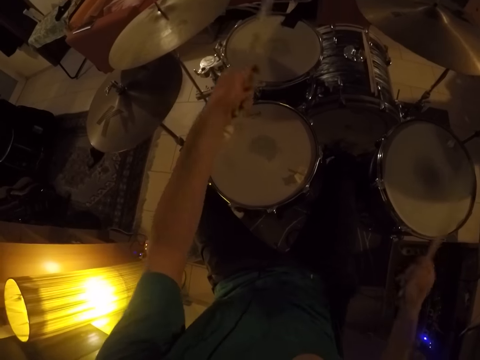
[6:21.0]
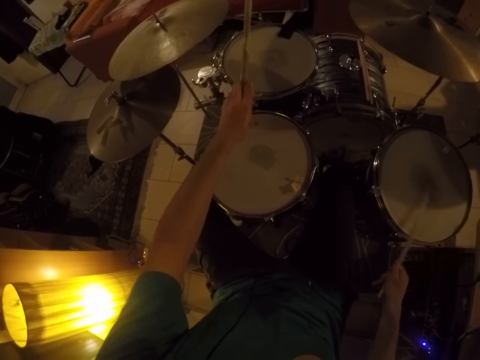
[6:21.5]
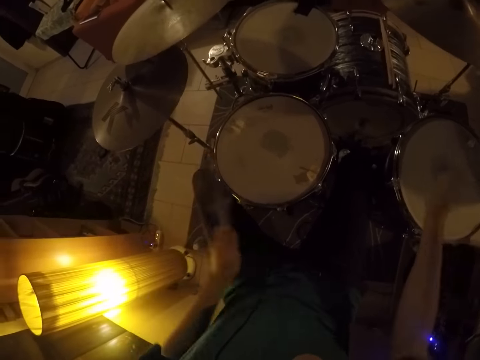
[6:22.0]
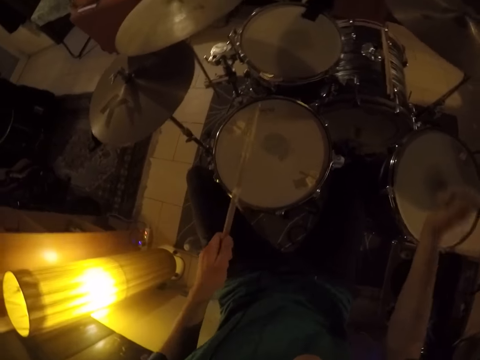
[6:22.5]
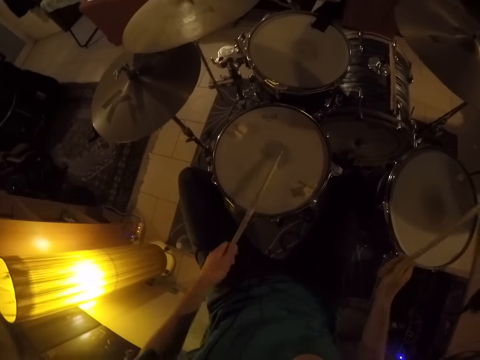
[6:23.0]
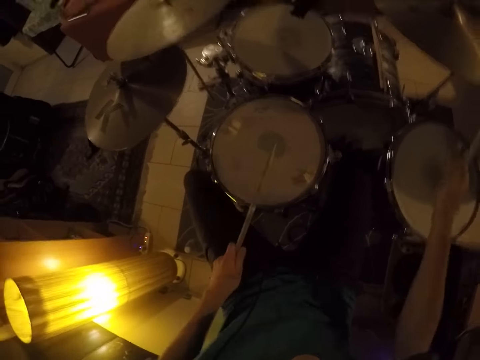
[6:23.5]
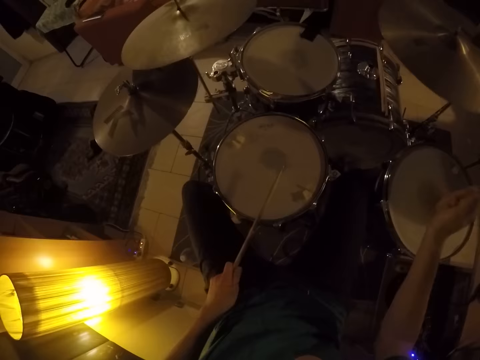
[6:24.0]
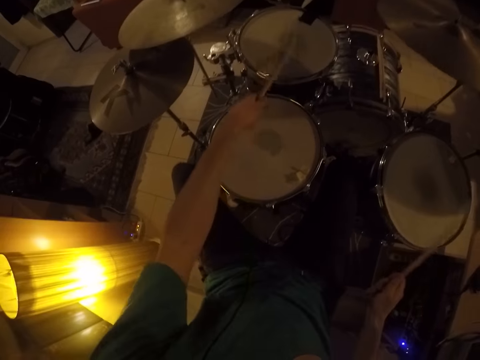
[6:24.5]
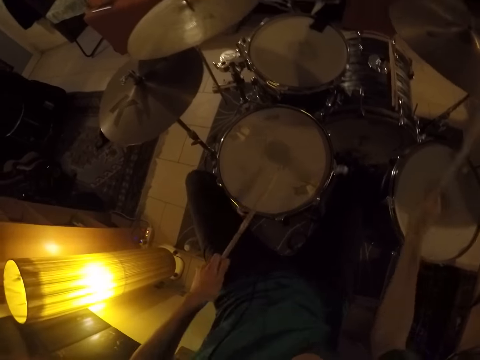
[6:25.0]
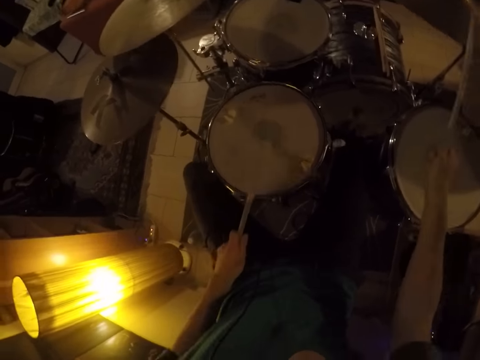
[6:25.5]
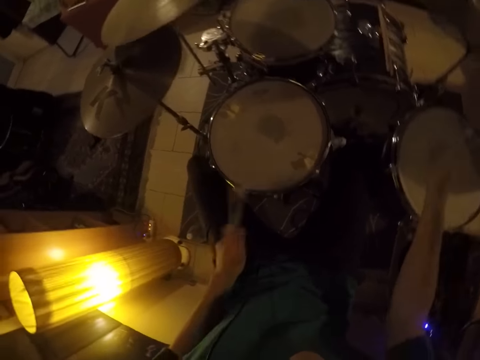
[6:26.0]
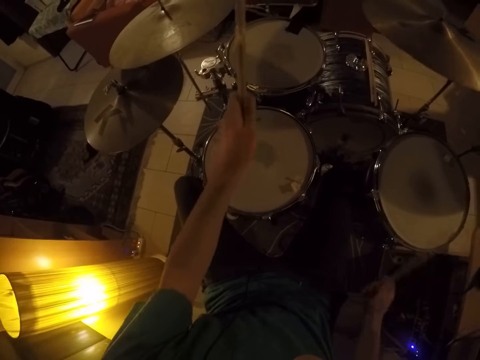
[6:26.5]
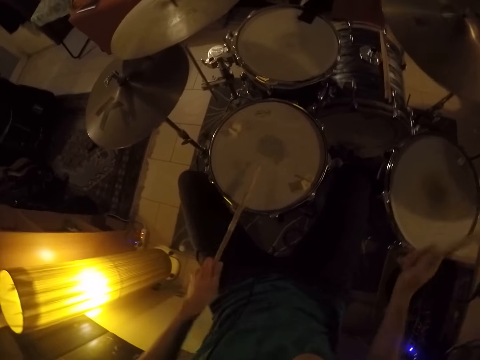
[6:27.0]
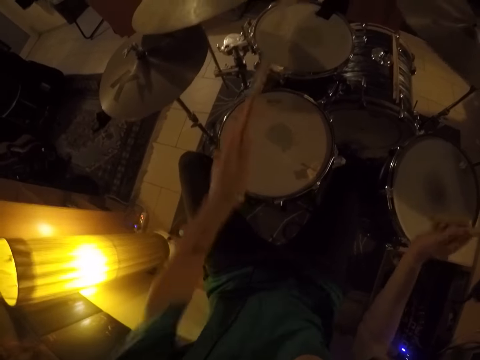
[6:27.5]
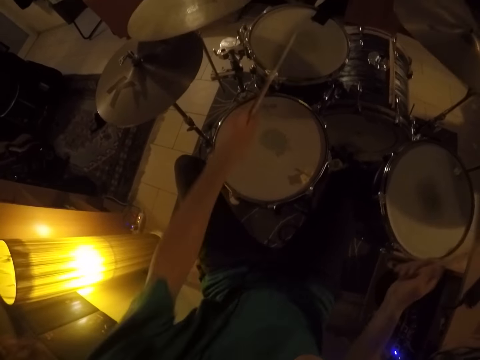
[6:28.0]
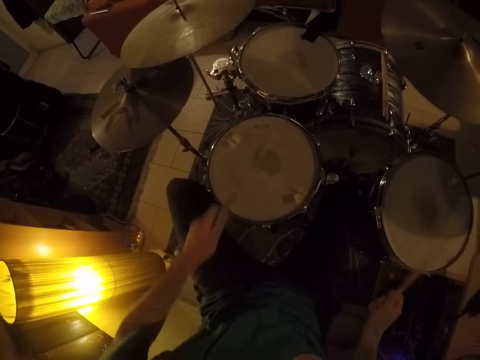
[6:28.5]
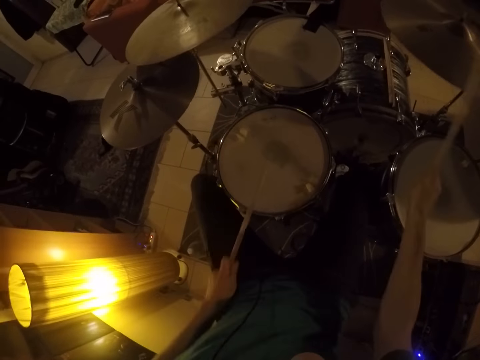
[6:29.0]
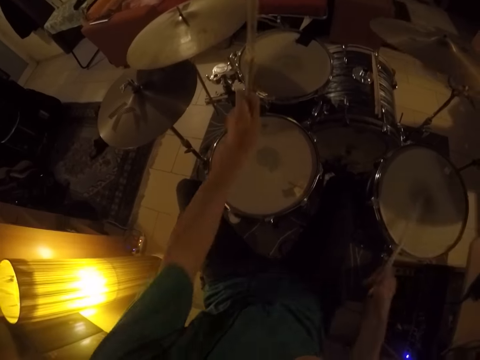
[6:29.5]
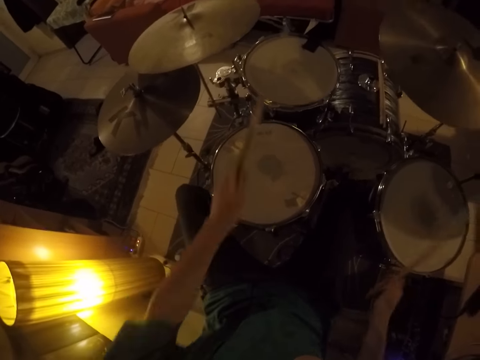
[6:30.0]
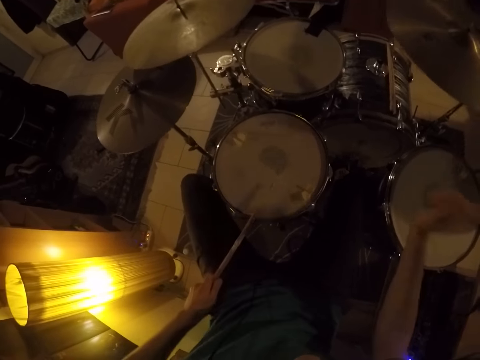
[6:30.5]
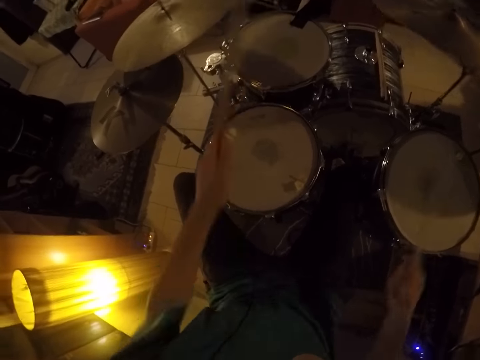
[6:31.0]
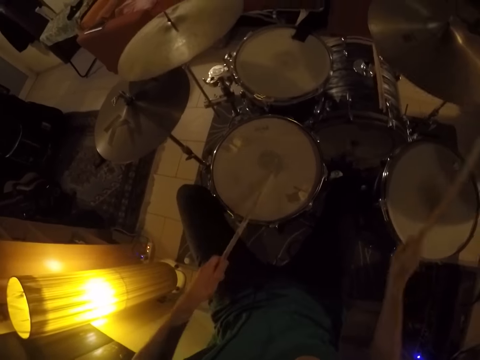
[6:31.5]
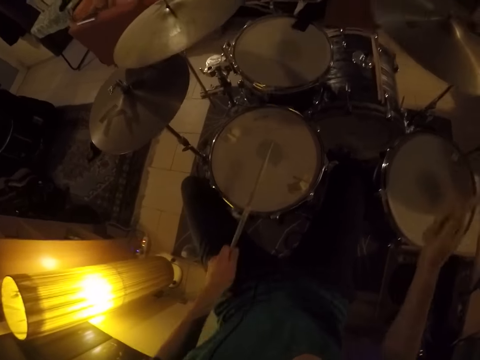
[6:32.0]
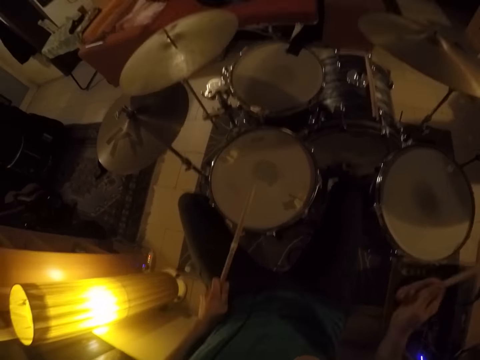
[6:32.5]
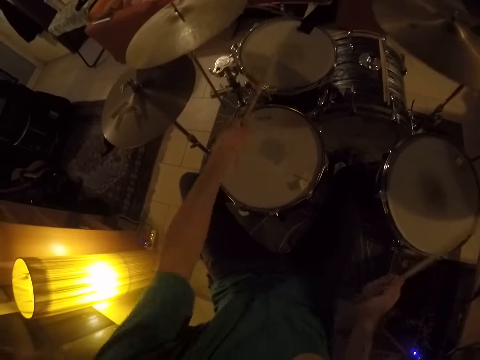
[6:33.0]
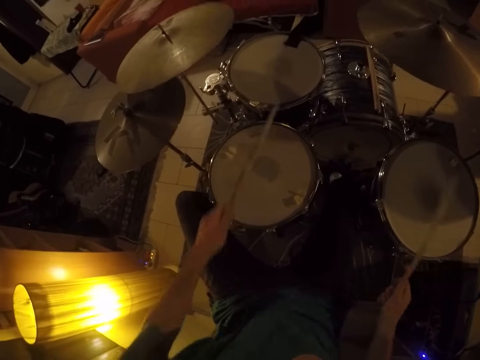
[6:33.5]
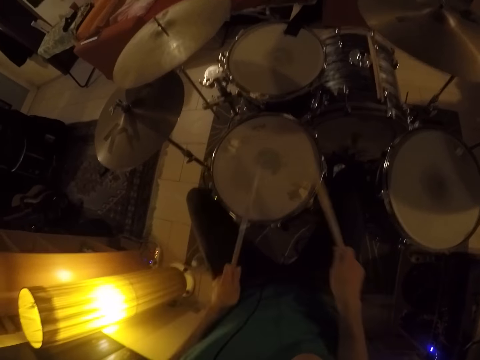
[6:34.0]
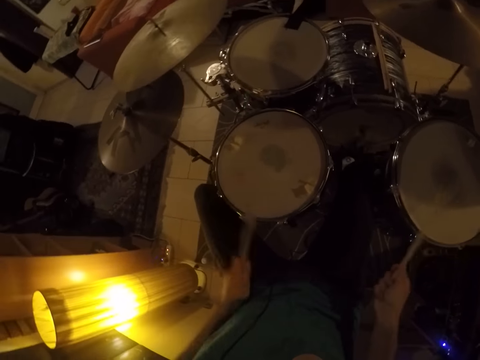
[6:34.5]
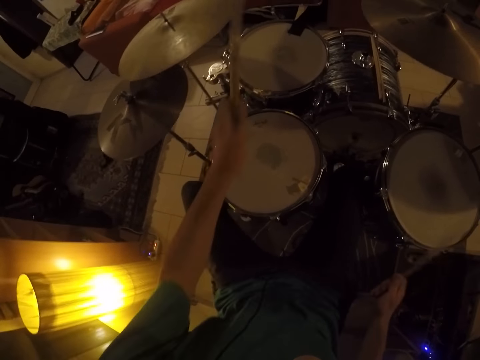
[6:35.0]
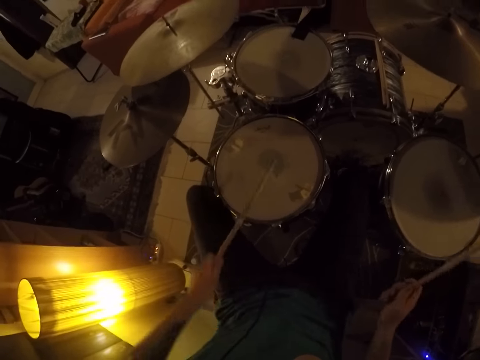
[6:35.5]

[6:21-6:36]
The camera wearer plays drum plates with sticks. They play drums with sticks.

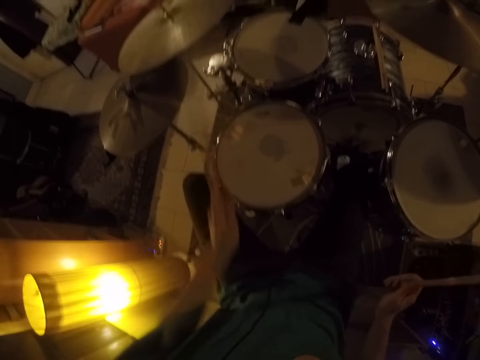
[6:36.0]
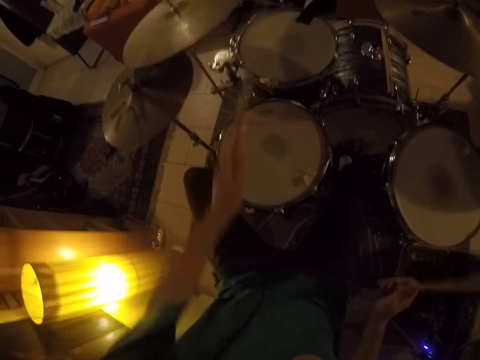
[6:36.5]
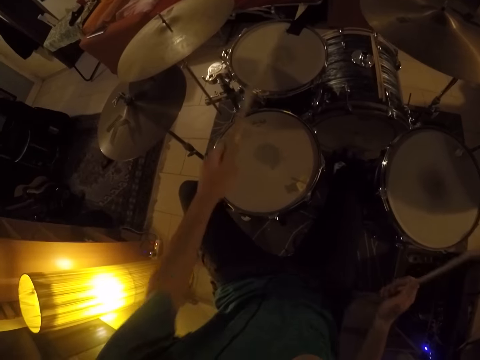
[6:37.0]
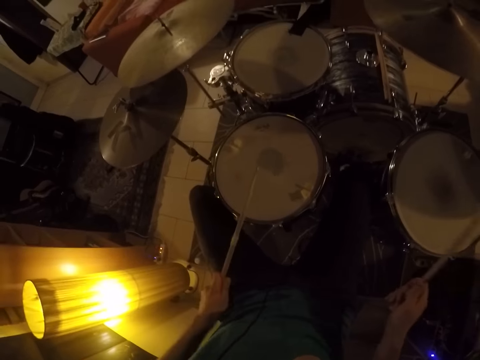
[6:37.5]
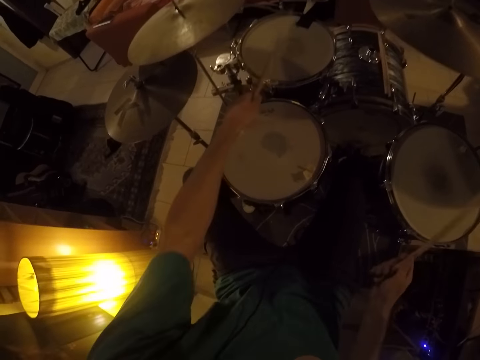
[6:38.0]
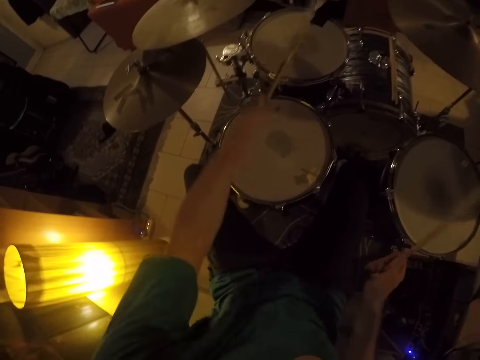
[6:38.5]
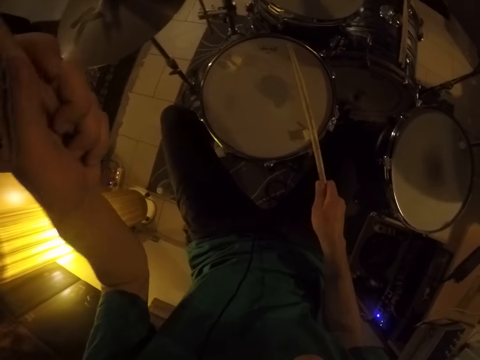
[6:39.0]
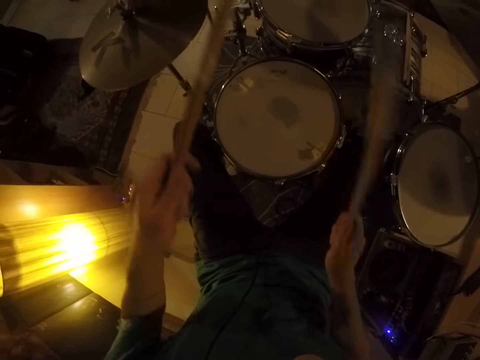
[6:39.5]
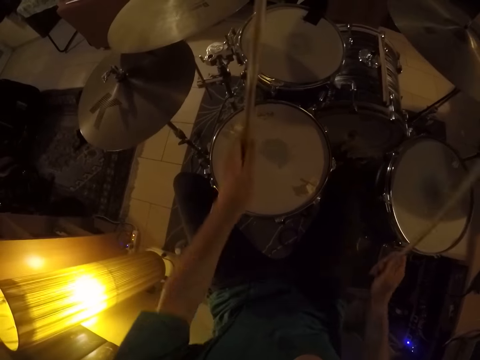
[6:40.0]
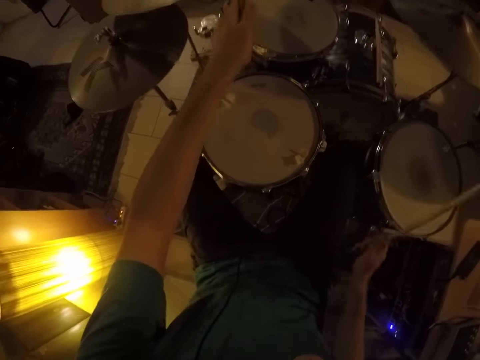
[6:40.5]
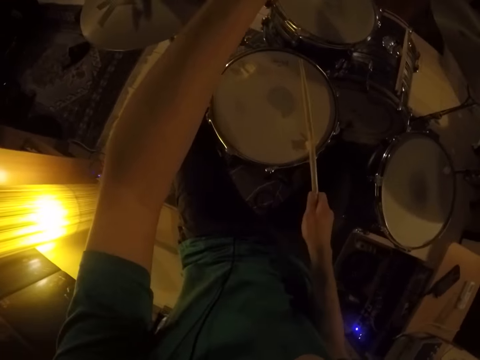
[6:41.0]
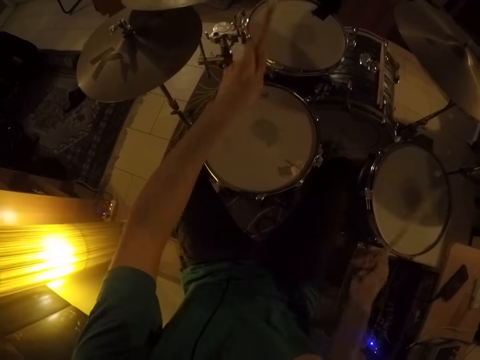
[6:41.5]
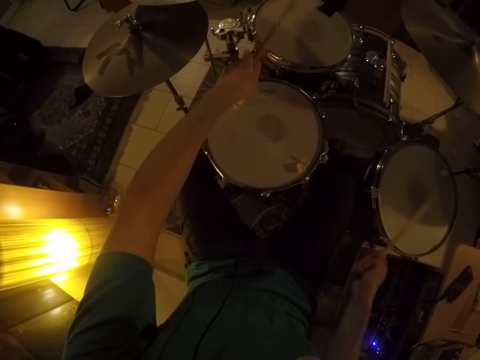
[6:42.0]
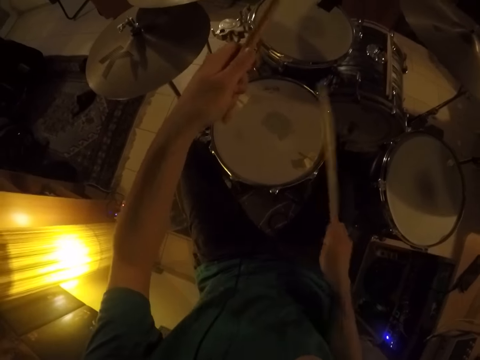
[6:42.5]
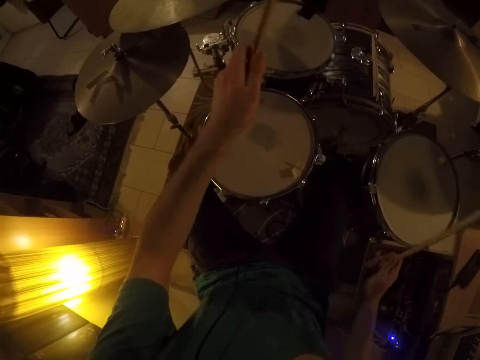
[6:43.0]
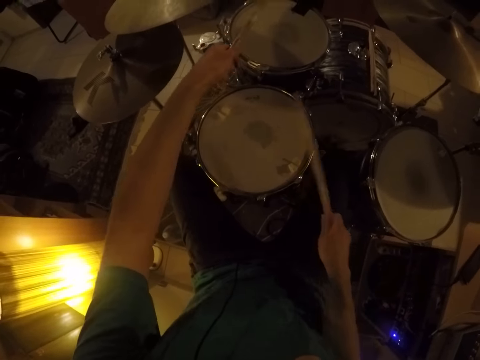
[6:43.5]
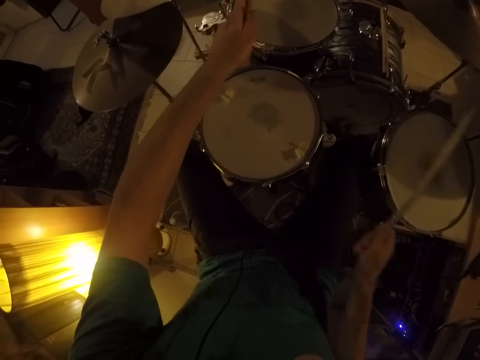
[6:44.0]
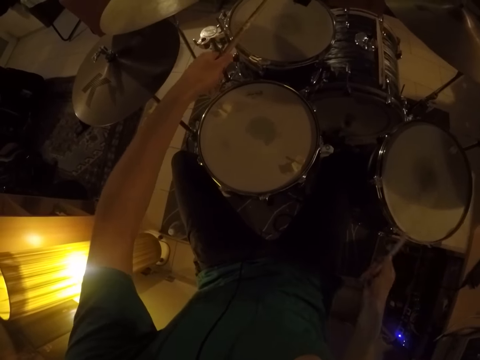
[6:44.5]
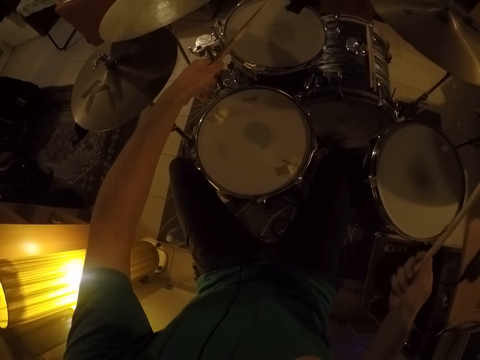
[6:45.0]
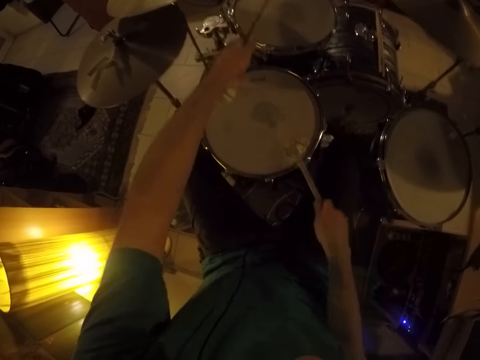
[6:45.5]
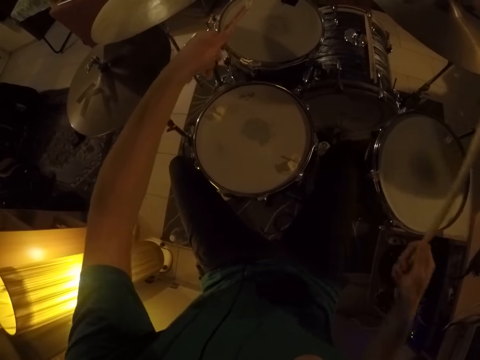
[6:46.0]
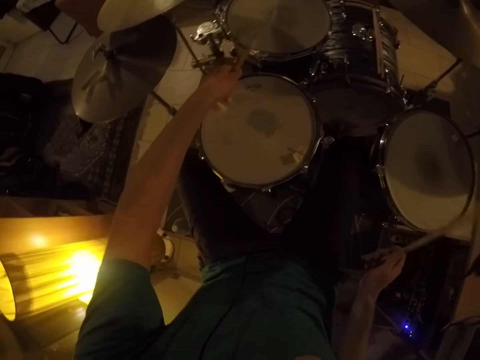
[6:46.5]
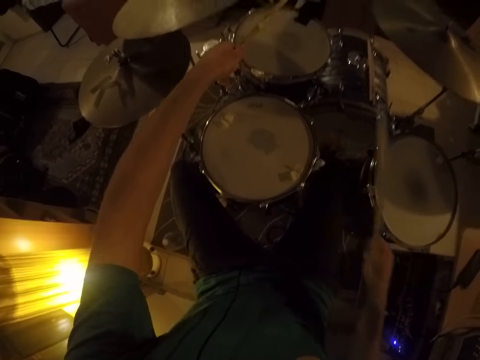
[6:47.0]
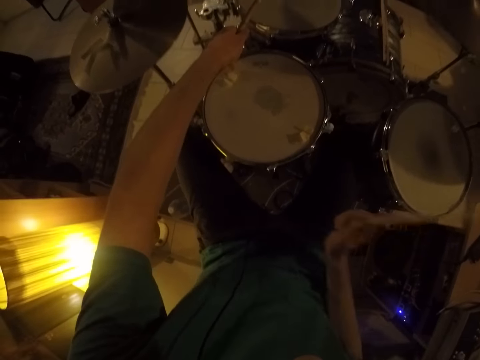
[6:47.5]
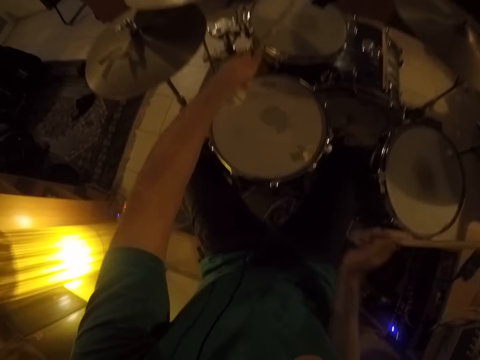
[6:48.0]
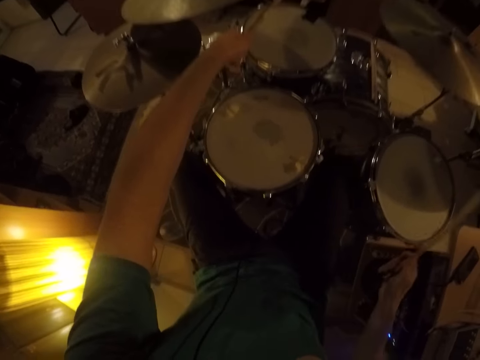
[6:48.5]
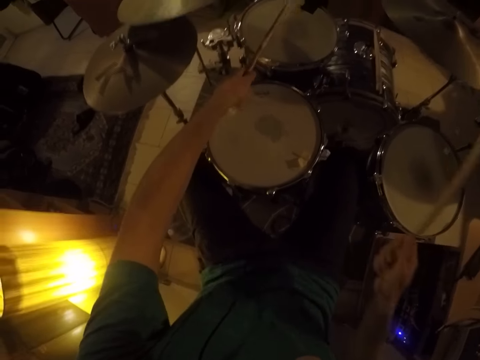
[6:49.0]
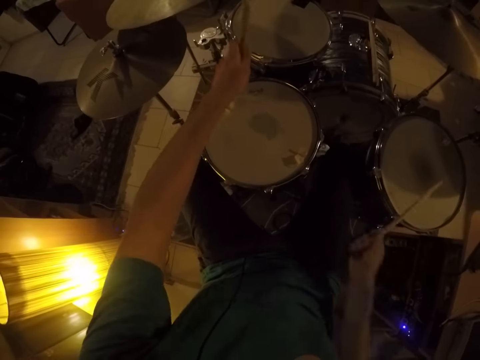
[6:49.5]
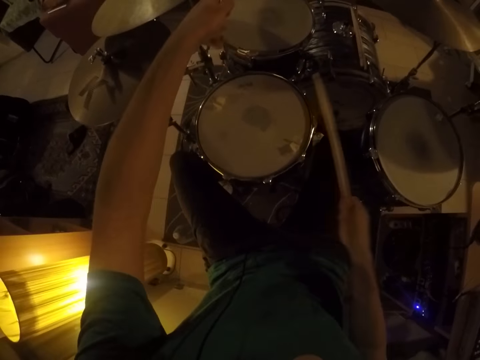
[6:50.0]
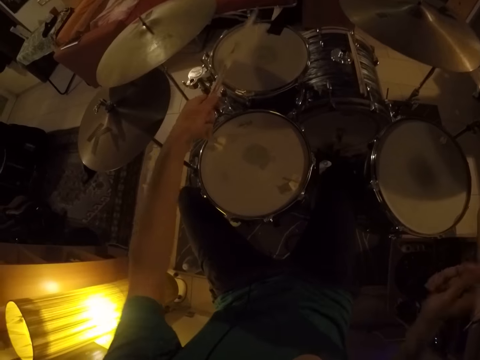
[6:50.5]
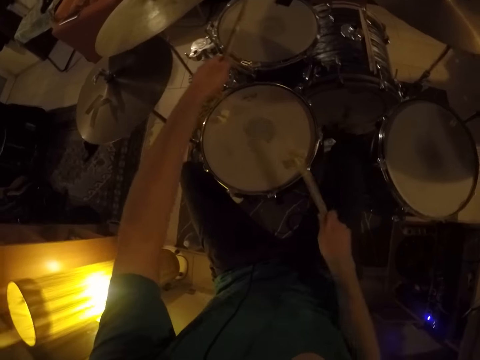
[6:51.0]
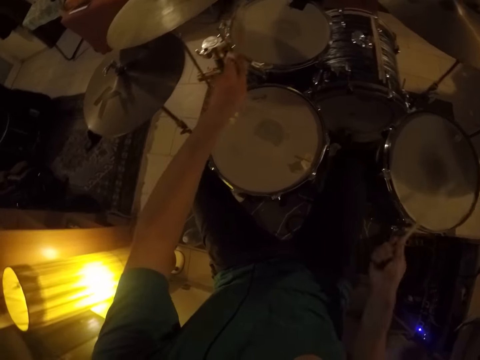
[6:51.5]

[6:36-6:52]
The camera wearer looks around a room. He beats the drum set with the pair of drumsticks in his hands.
